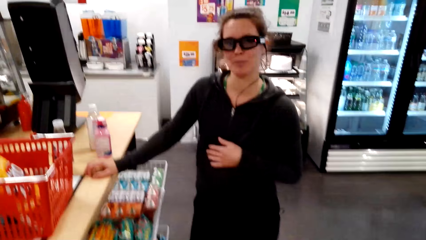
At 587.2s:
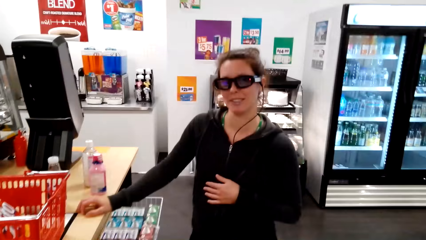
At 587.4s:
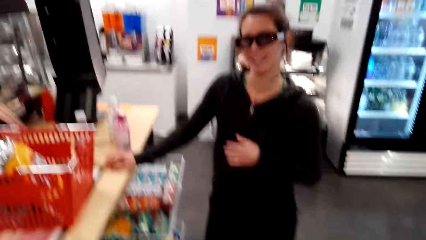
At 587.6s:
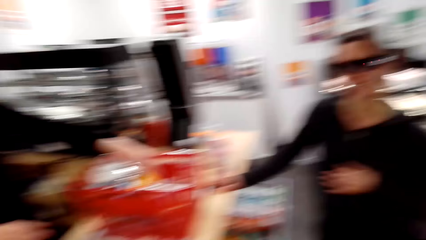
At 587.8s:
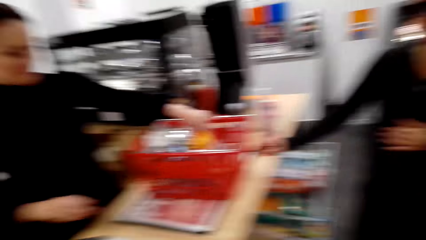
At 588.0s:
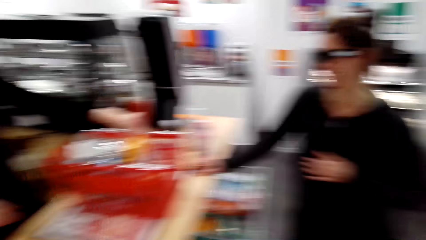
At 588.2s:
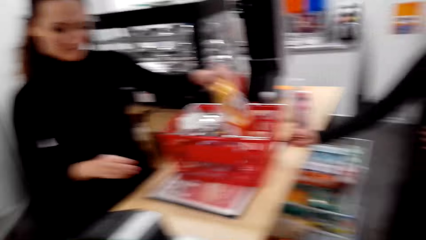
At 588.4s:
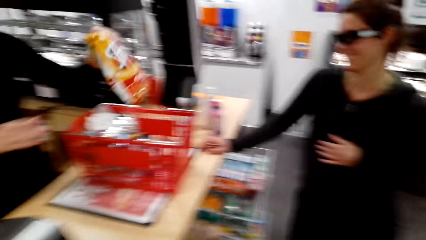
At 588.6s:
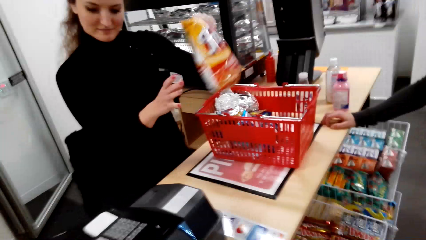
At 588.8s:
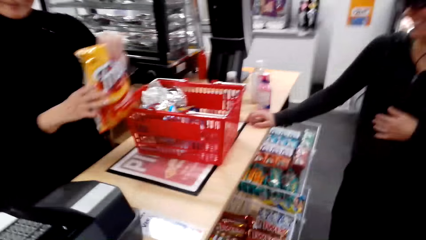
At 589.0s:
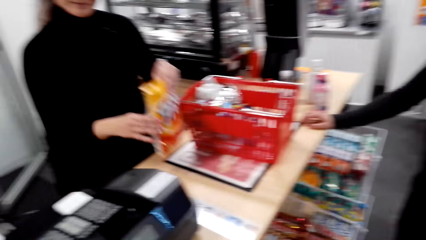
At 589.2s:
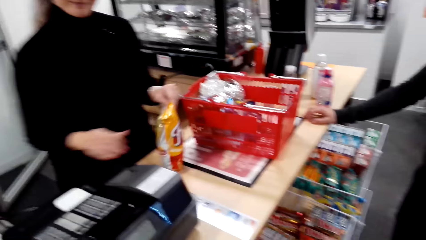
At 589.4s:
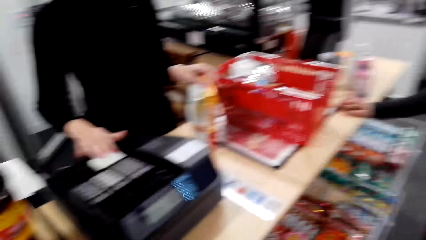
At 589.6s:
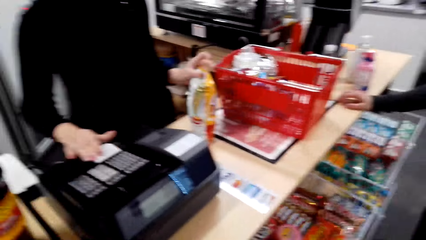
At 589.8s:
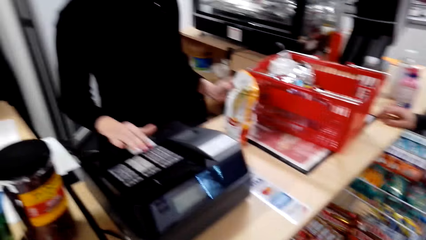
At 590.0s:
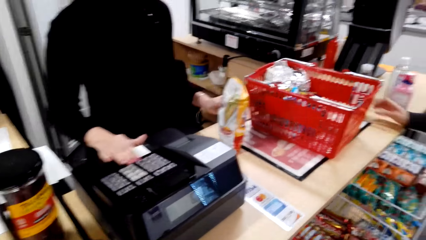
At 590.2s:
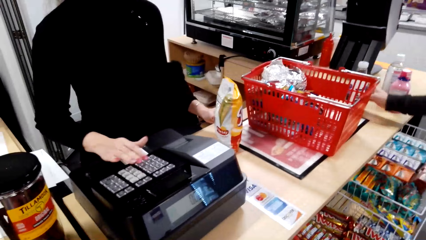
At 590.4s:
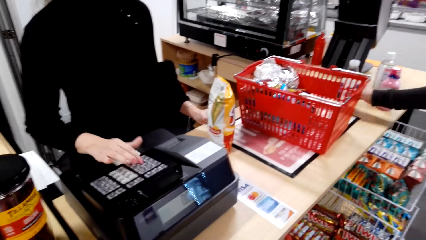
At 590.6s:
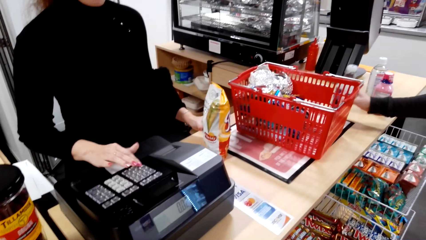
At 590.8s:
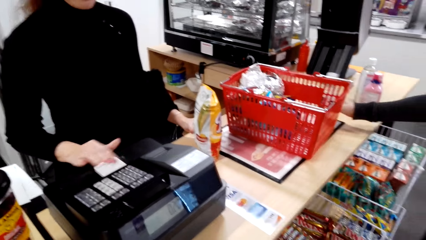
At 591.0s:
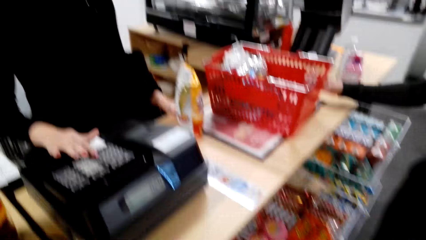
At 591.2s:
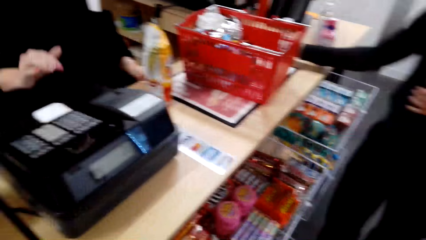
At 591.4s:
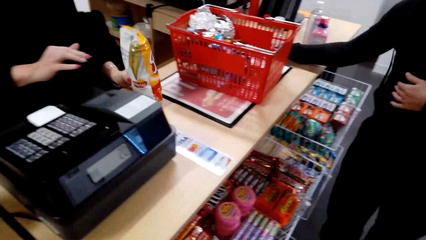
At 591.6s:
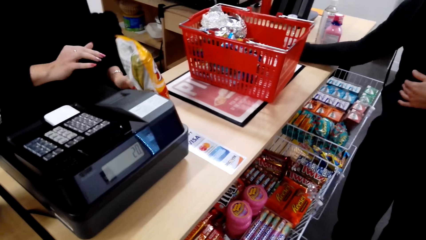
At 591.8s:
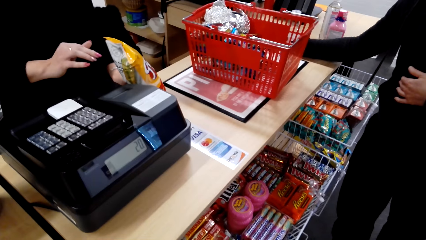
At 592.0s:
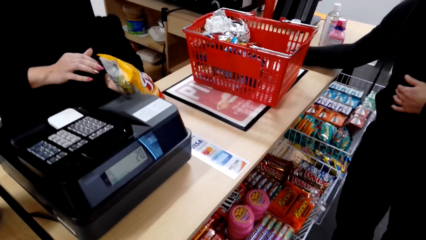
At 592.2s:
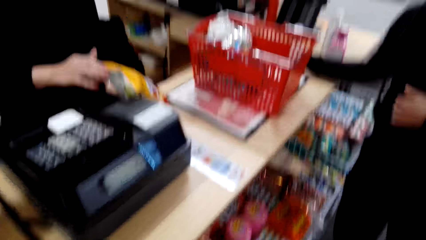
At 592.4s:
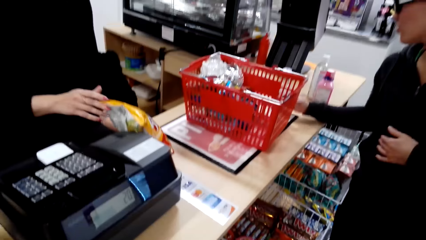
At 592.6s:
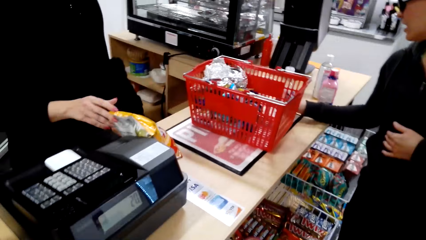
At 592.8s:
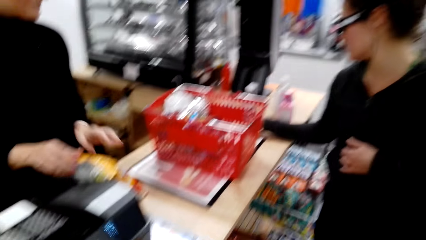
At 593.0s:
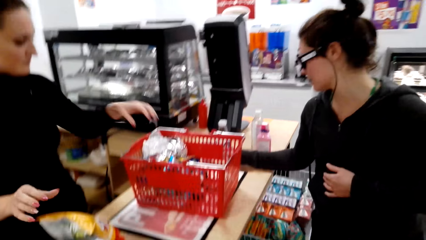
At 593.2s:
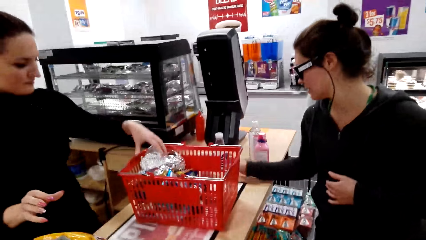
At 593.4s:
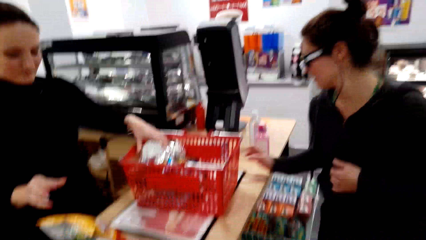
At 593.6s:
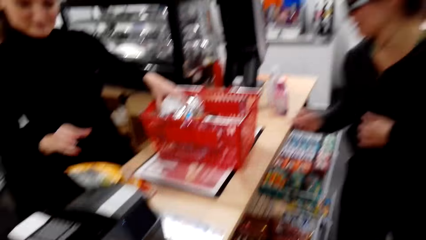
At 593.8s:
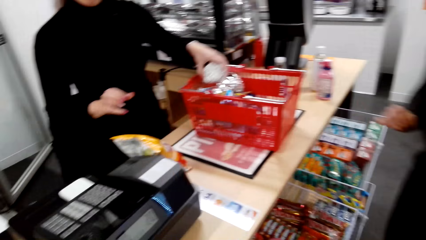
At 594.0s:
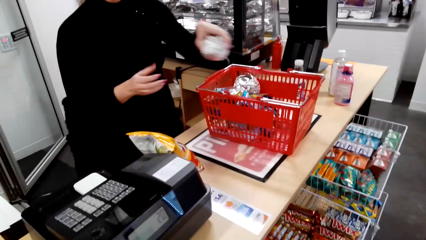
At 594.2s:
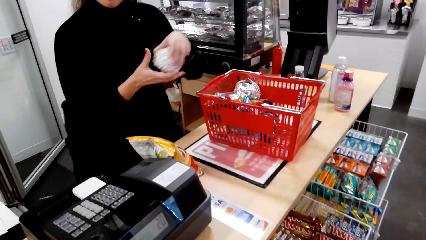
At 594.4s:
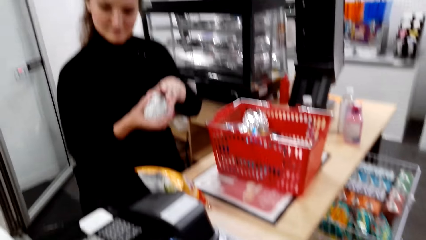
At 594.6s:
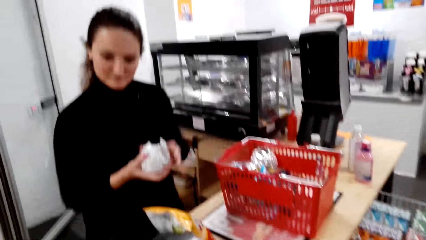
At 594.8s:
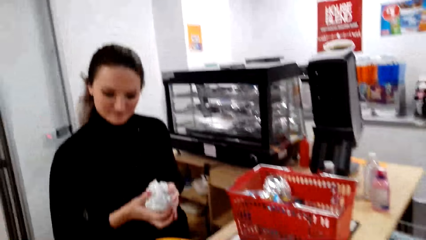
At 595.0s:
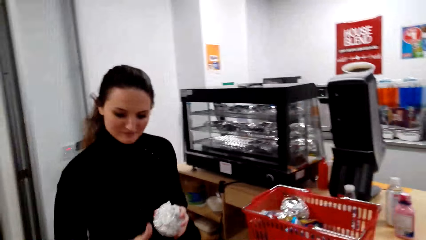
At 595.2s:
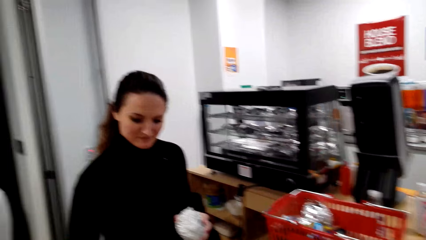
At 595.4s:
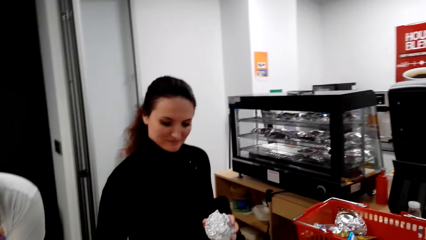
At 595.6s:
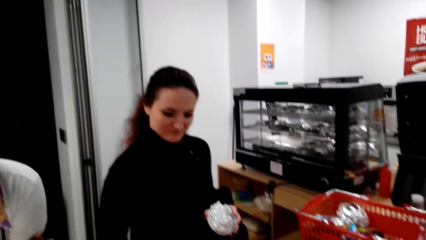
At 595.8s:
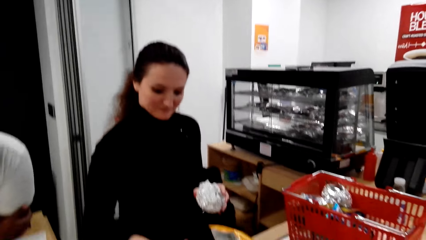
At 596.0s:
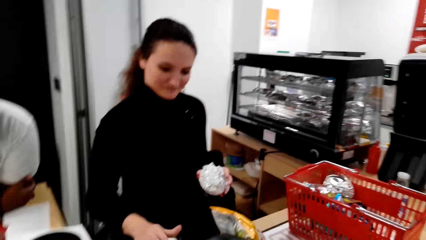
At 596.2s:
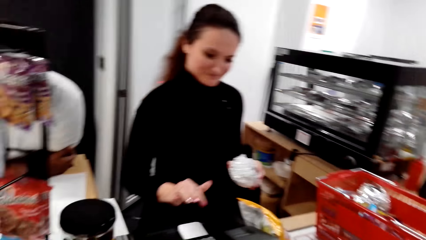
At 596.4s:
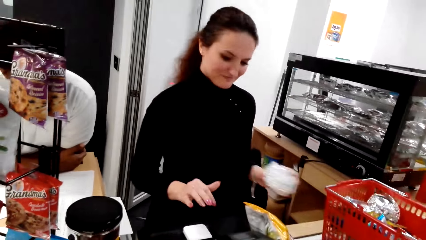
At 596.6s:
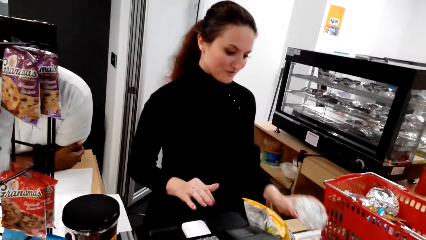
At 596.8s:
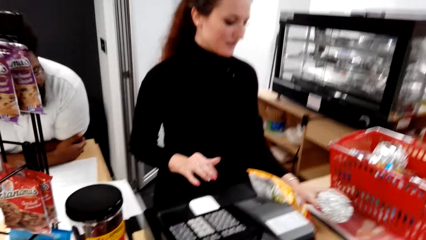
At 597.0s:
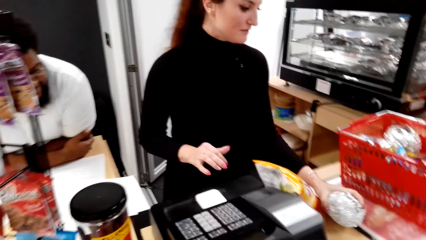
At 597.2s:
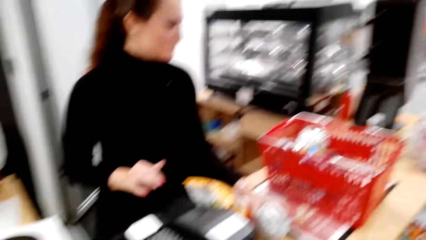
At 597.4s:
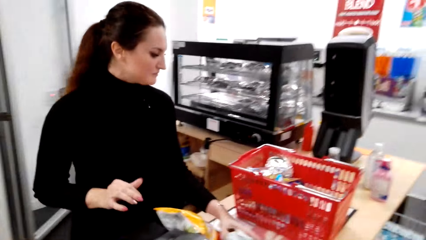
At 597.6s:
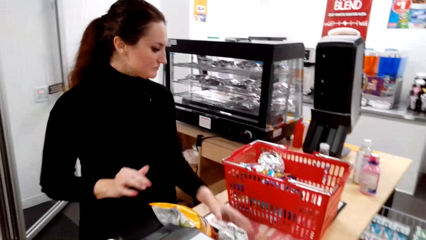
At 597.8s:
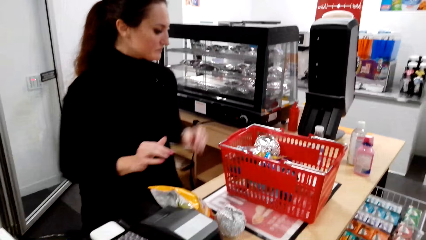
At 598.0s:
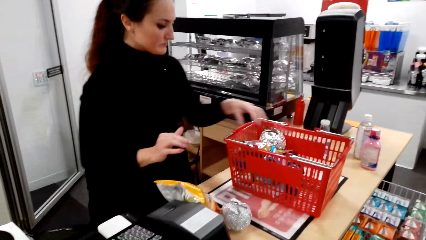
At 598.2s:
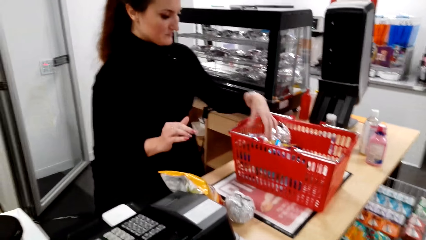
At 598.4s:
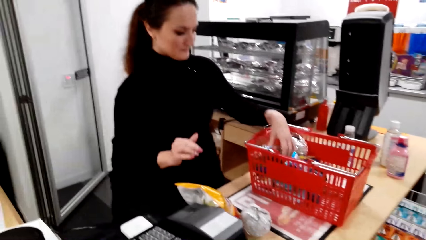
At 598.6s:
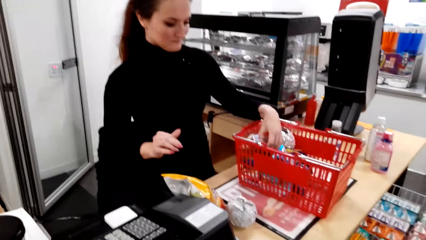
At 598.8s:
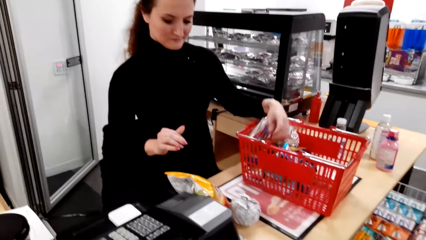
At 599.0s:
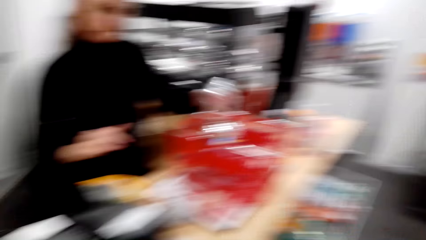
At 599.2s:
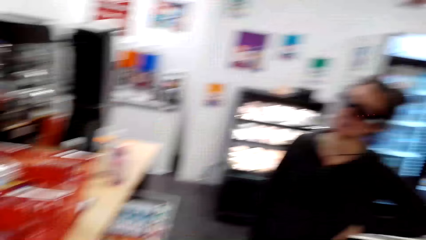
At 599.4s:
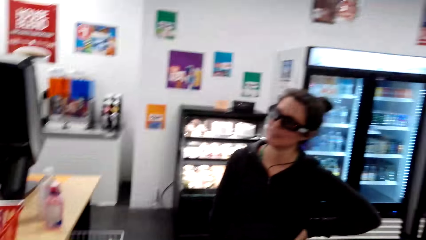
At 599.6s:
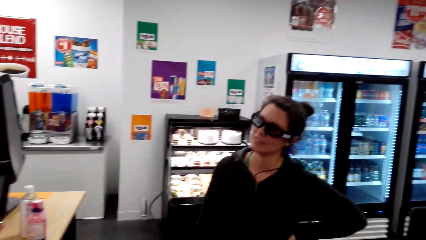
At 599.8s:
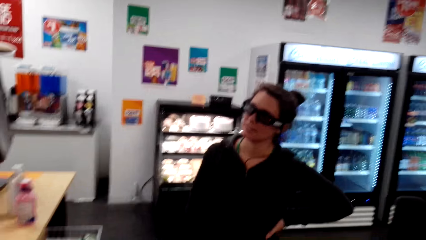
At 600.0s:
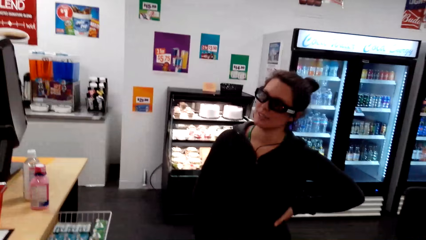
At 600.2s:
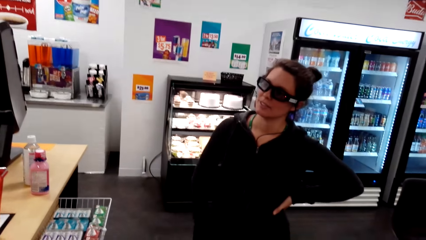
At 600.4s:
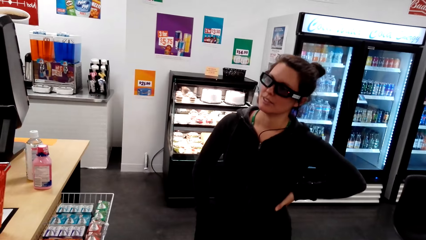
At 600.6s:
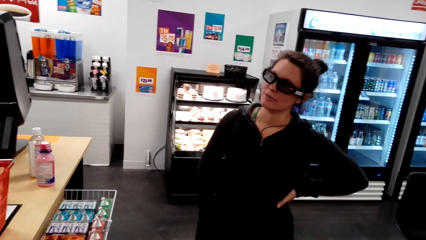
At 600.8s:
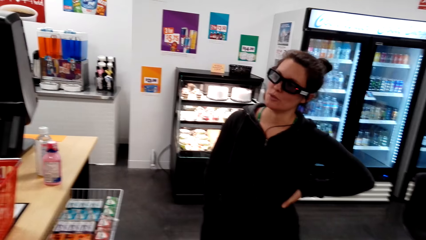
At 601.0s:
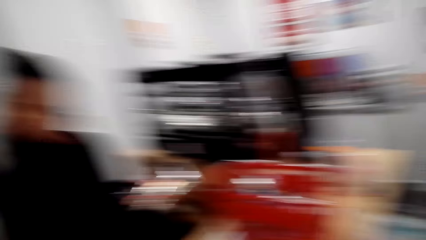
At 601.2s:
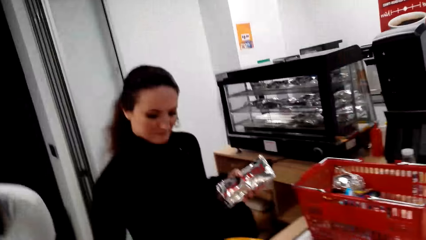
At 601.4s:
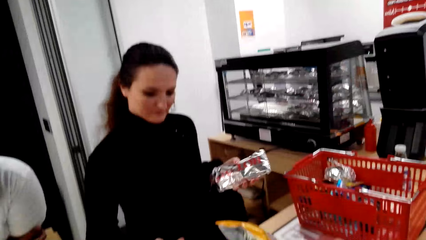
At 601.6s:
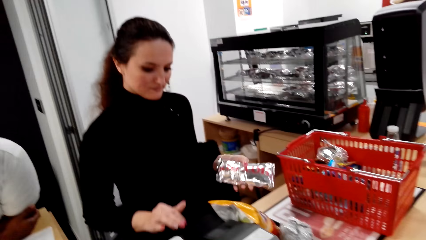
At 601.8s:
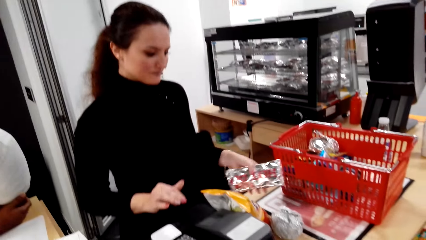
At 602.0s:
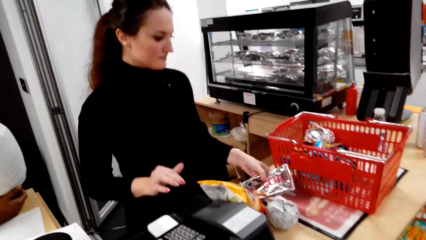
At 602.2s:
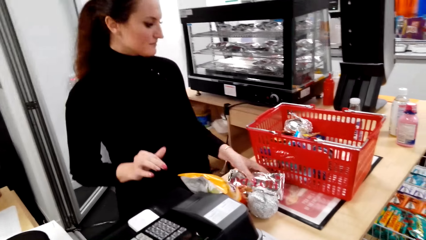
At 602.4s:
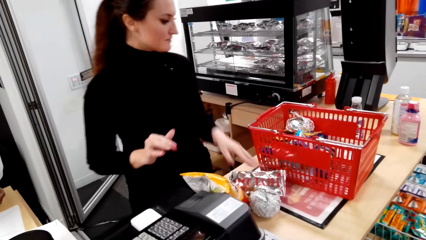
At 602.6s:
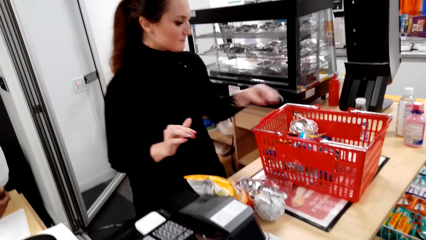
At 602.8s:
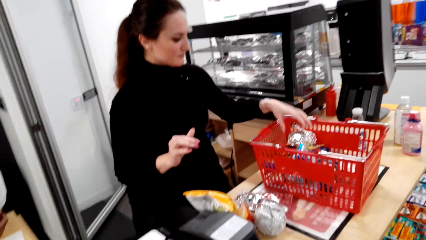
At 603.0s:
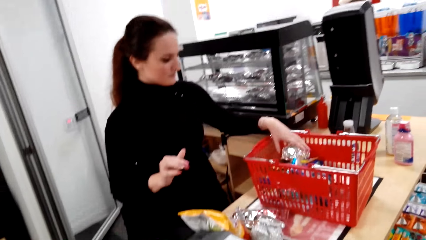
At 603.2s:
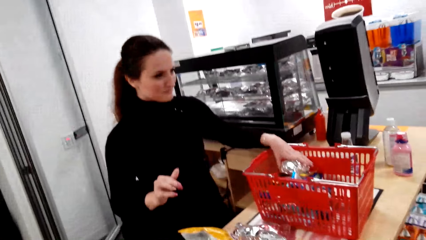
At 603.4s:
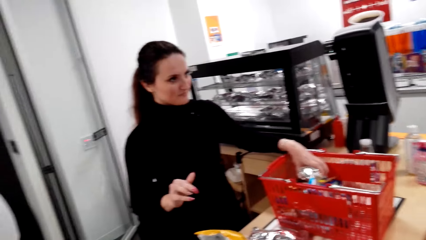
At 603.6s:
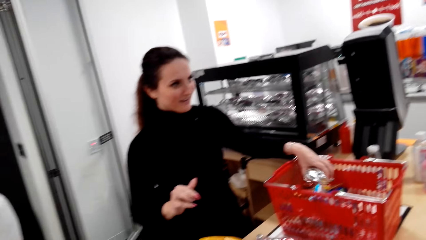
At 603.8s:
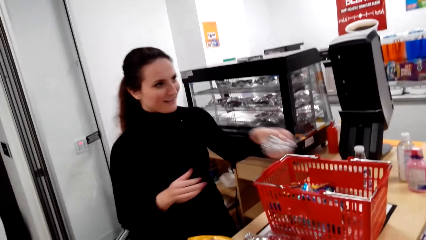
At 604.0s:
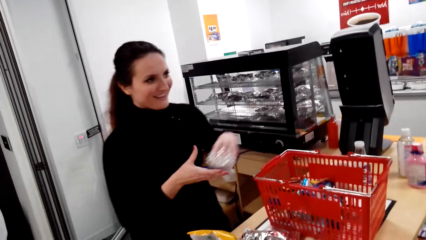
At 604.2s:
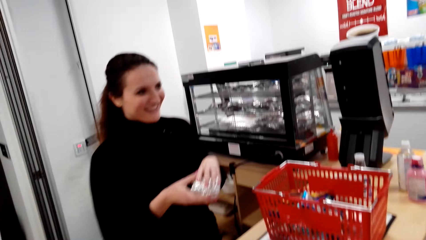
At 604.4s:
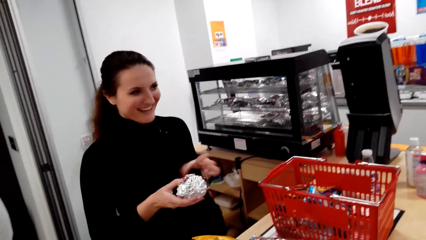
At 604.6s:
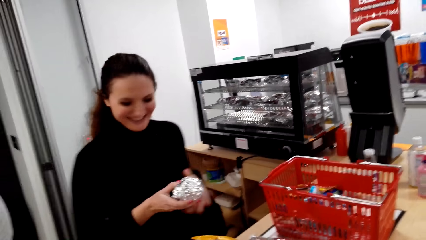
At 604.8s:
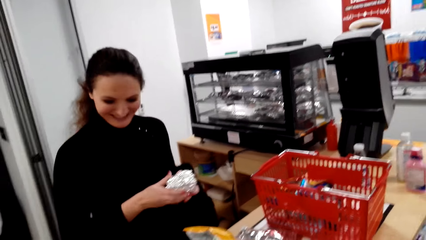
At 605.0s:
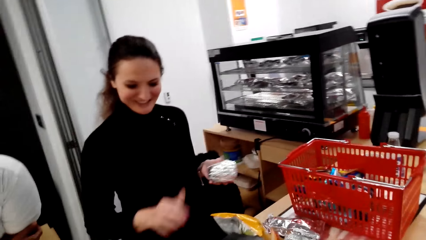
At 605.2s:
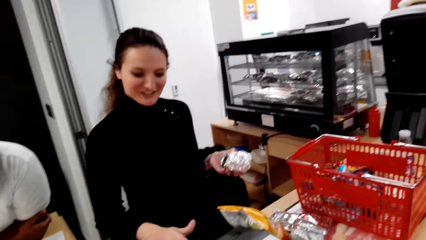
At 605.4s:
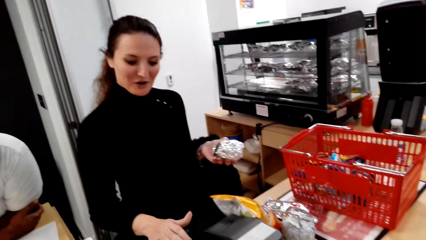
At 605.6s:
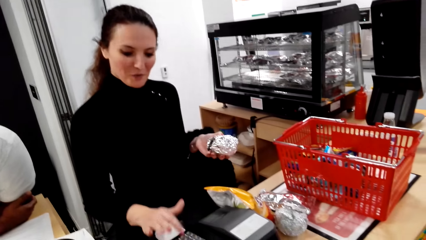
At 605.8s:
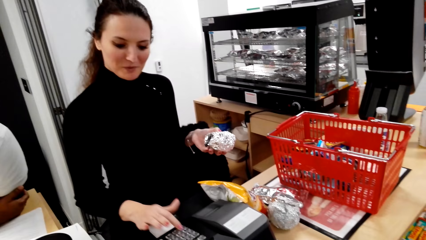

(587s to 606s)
A lady calculates costs of the things in the basket. The lady holds something. The lady operates a bill machine. Another lady holds the bottle on the counter. The first lady picks something from the basket repeatedly.
